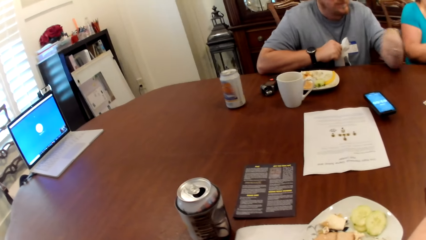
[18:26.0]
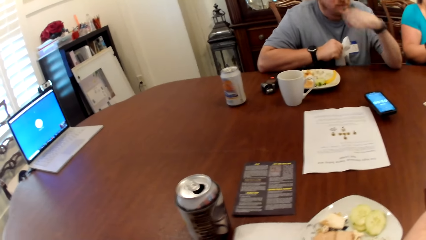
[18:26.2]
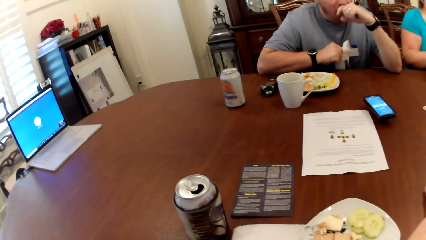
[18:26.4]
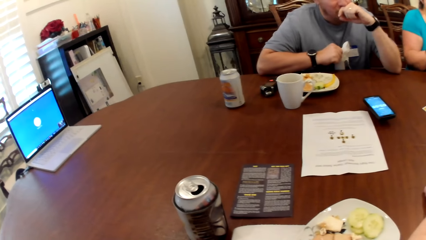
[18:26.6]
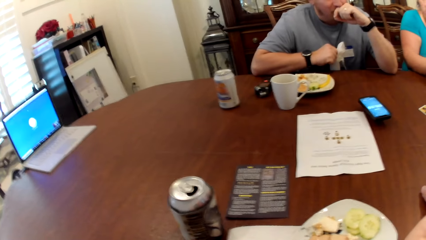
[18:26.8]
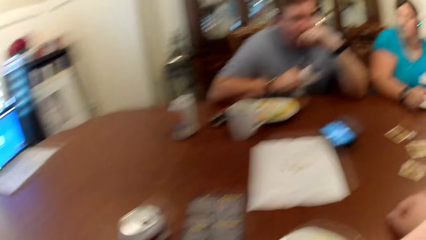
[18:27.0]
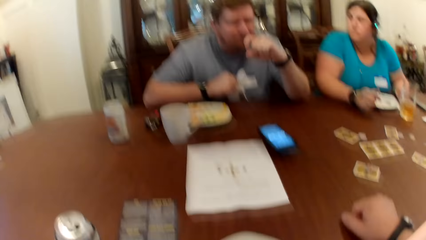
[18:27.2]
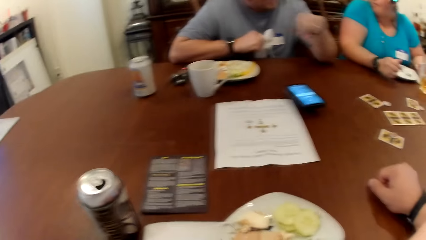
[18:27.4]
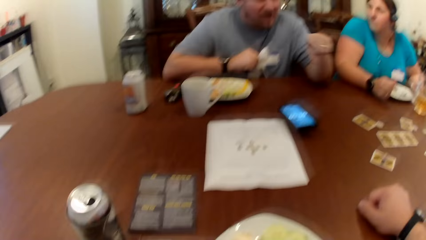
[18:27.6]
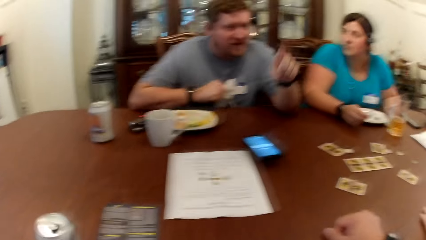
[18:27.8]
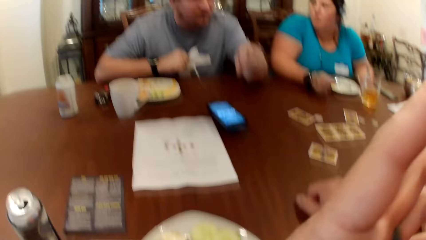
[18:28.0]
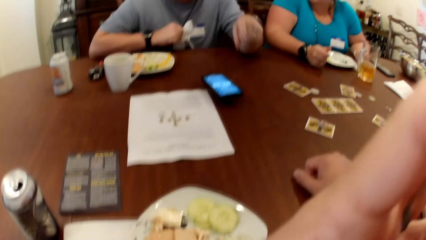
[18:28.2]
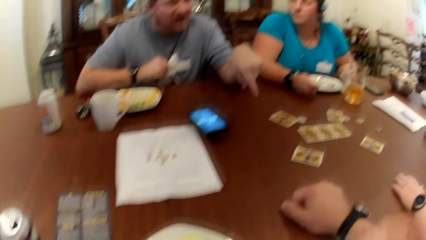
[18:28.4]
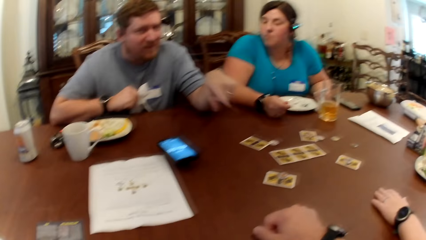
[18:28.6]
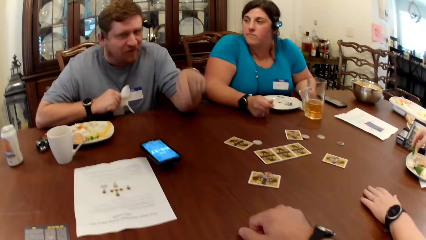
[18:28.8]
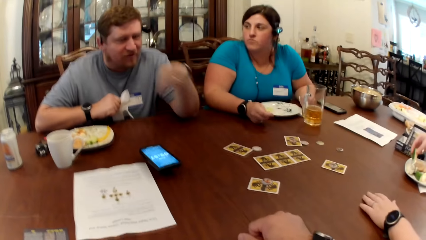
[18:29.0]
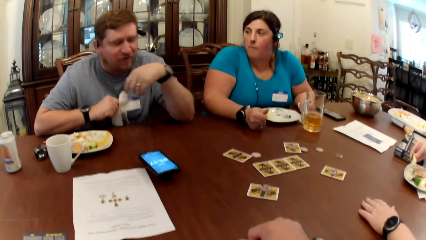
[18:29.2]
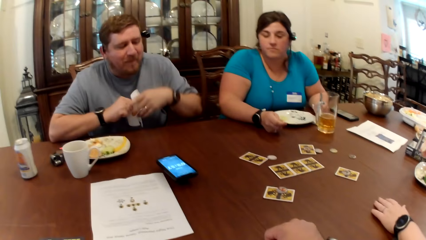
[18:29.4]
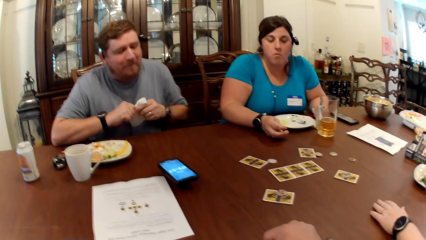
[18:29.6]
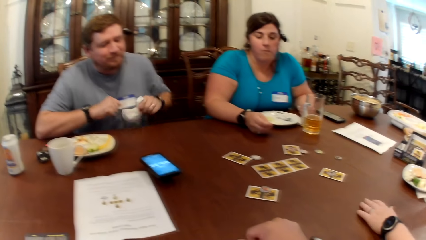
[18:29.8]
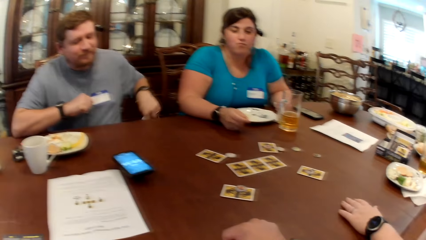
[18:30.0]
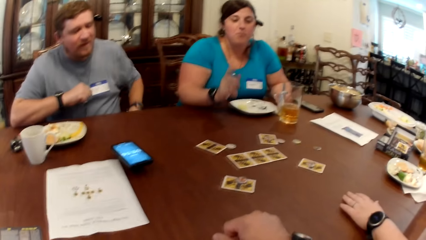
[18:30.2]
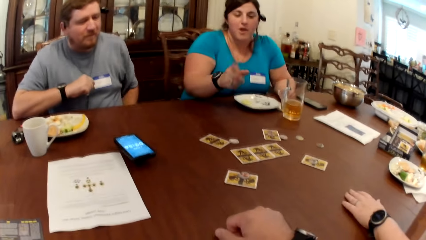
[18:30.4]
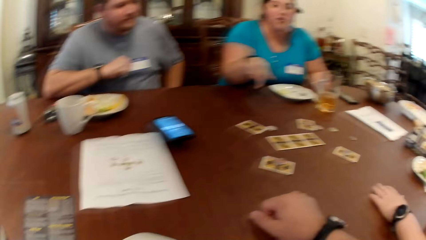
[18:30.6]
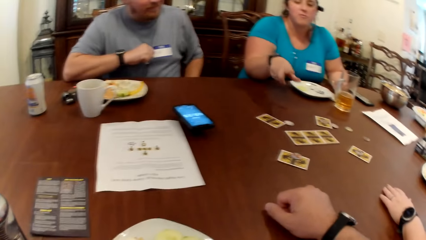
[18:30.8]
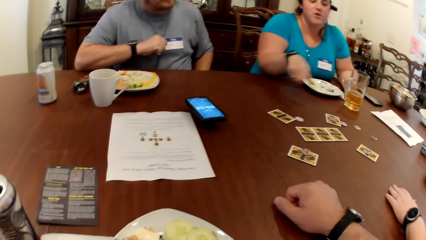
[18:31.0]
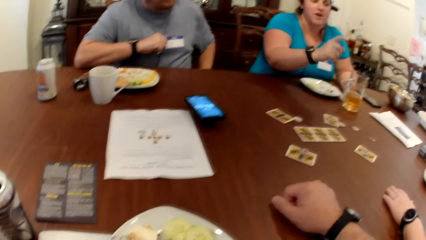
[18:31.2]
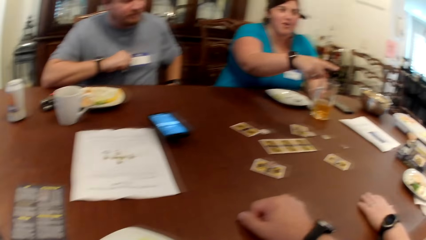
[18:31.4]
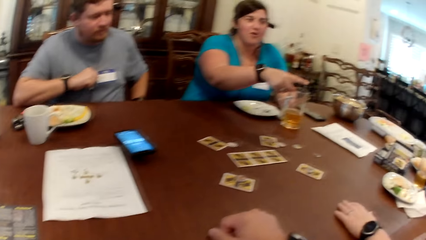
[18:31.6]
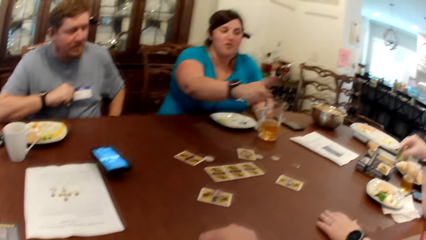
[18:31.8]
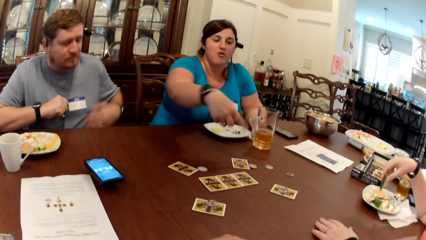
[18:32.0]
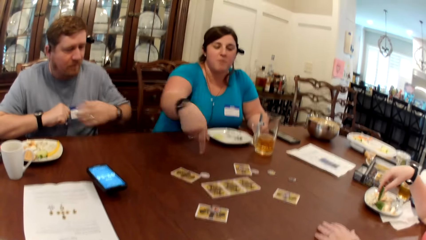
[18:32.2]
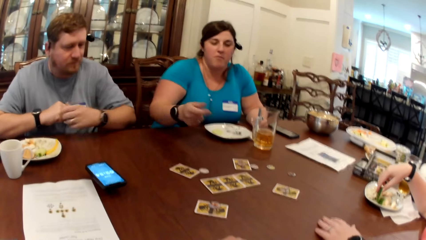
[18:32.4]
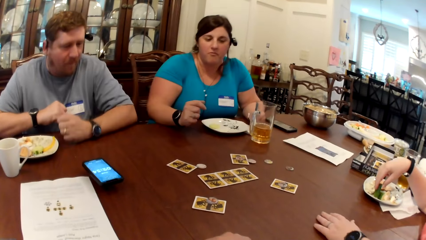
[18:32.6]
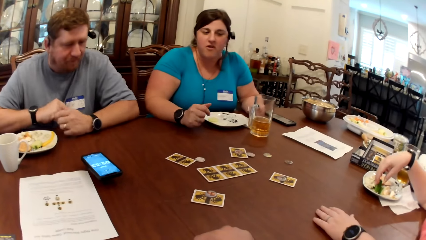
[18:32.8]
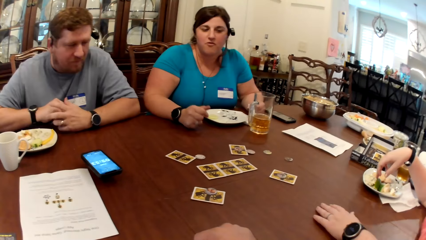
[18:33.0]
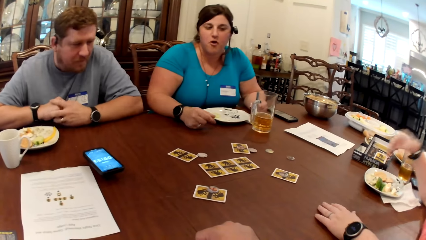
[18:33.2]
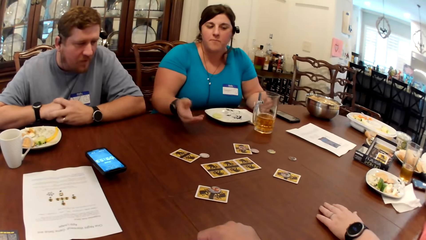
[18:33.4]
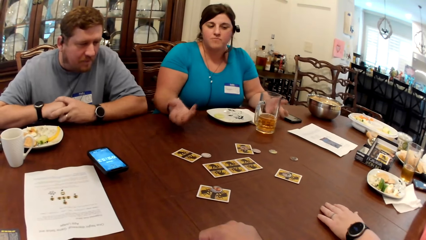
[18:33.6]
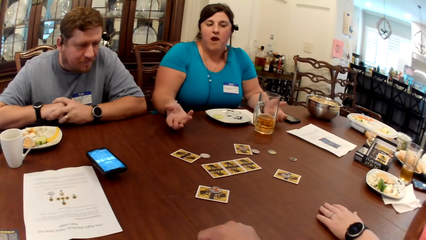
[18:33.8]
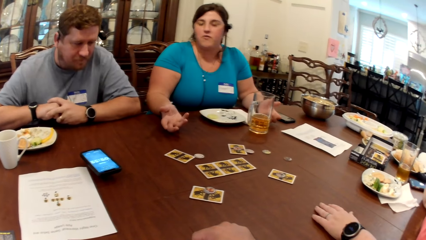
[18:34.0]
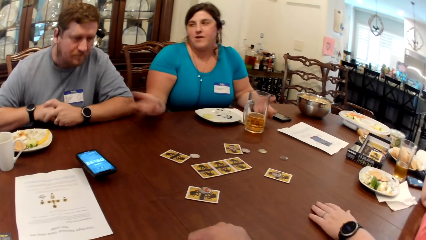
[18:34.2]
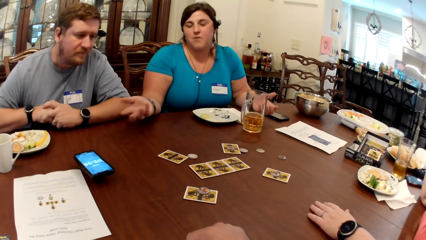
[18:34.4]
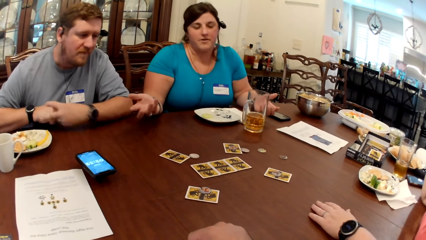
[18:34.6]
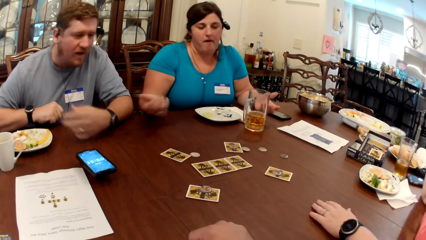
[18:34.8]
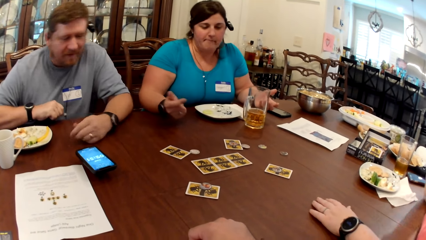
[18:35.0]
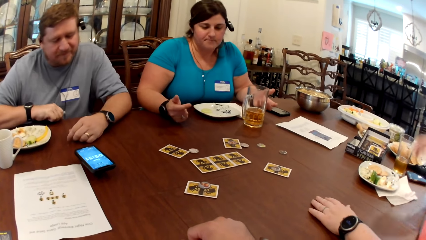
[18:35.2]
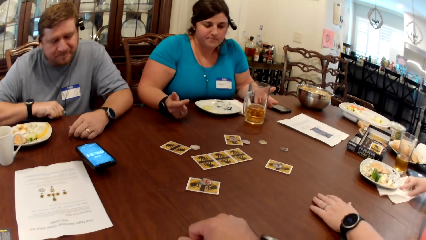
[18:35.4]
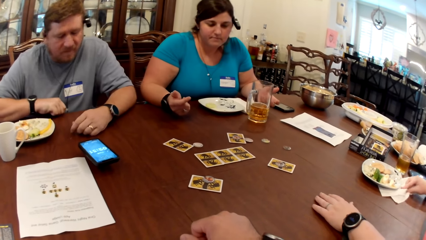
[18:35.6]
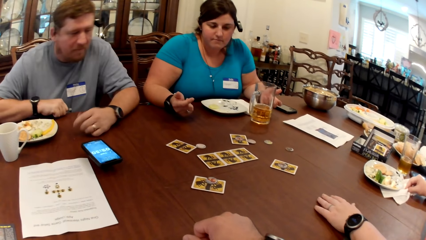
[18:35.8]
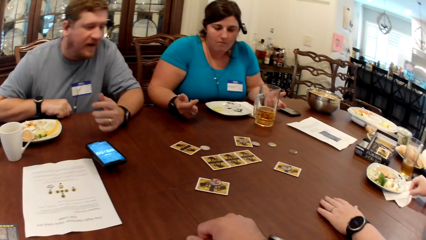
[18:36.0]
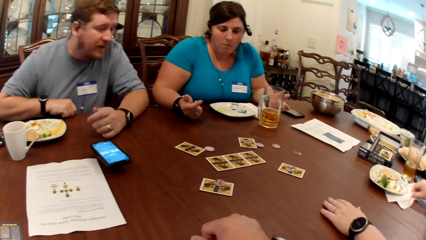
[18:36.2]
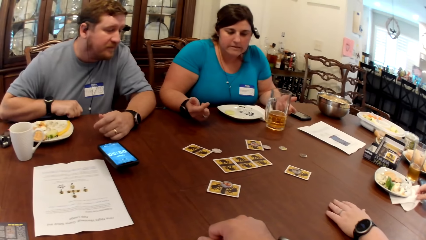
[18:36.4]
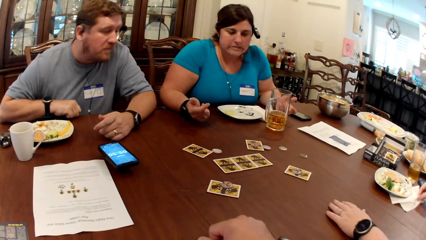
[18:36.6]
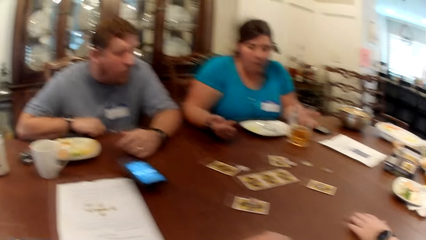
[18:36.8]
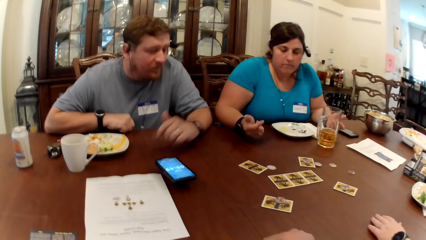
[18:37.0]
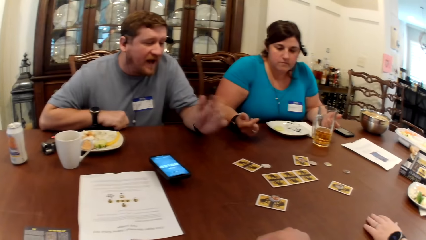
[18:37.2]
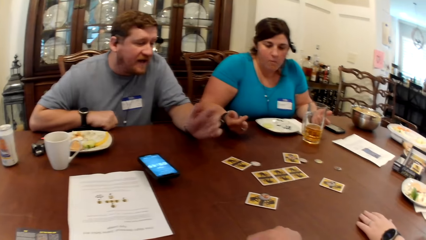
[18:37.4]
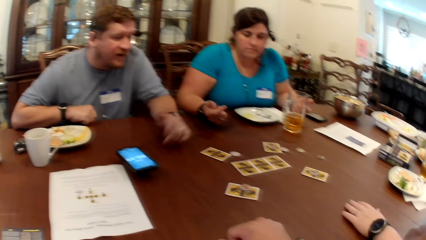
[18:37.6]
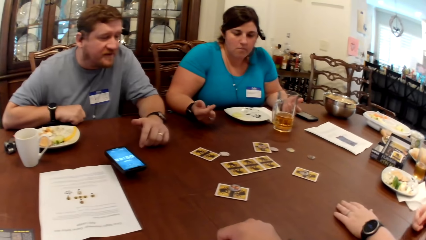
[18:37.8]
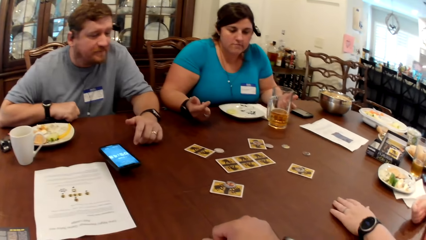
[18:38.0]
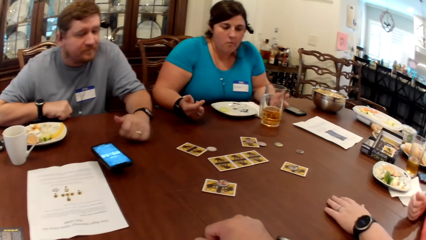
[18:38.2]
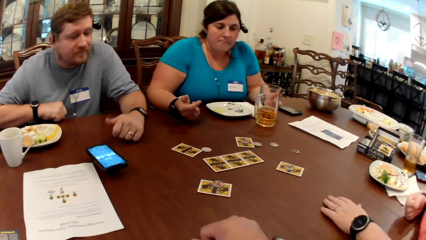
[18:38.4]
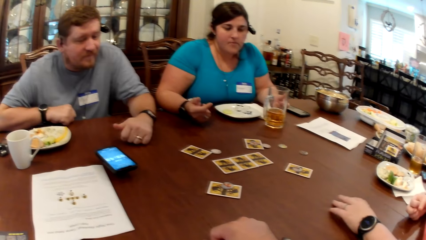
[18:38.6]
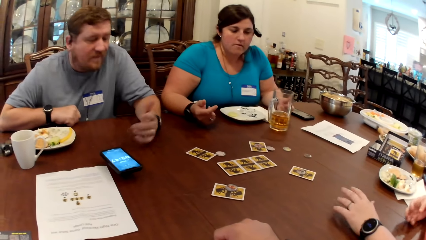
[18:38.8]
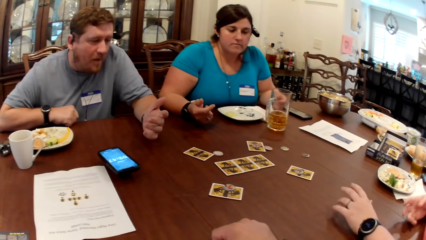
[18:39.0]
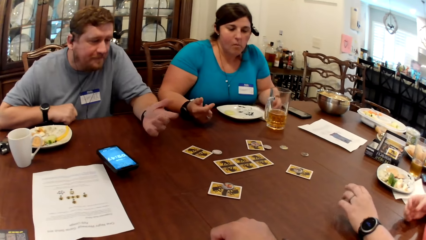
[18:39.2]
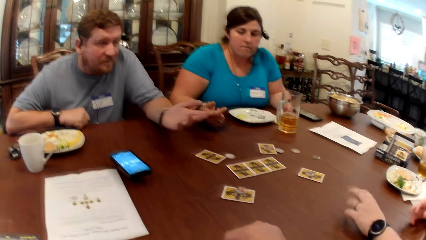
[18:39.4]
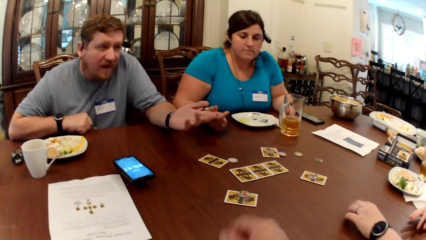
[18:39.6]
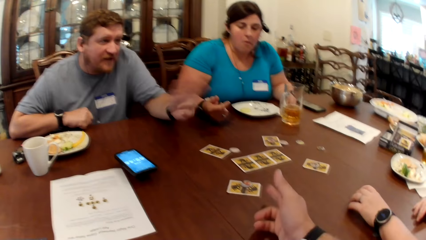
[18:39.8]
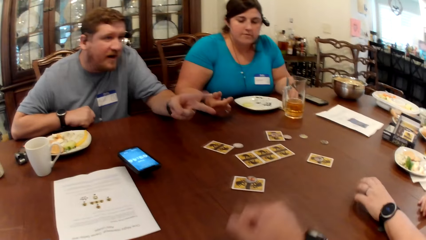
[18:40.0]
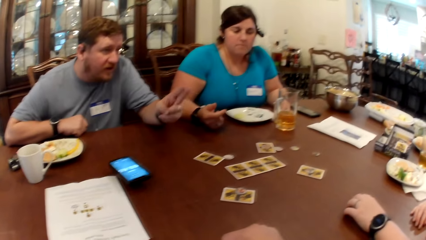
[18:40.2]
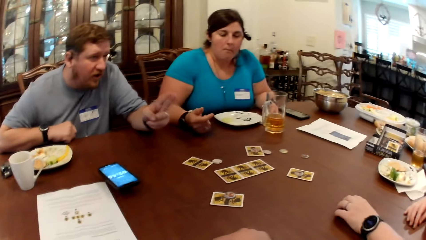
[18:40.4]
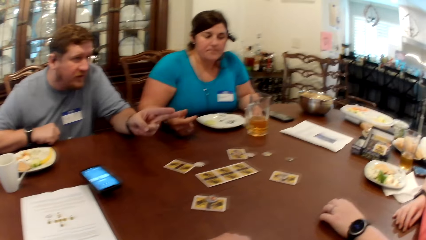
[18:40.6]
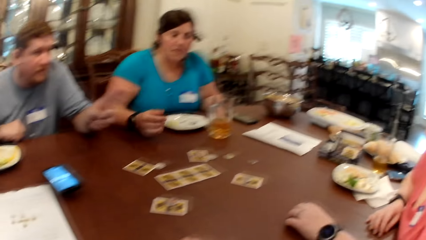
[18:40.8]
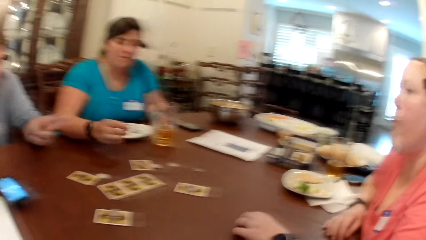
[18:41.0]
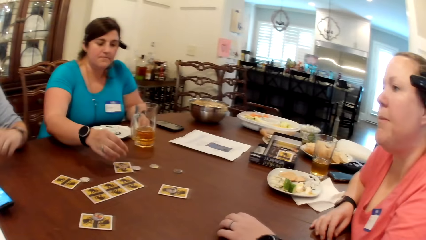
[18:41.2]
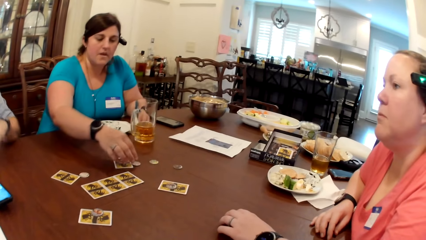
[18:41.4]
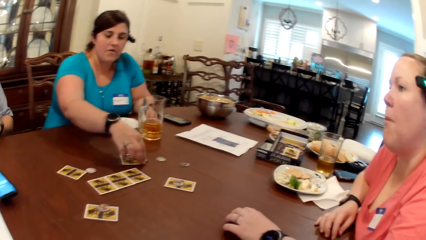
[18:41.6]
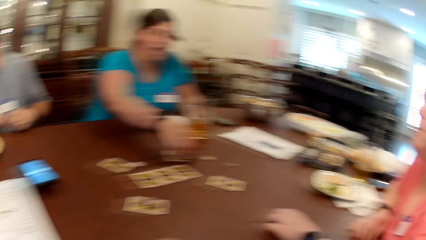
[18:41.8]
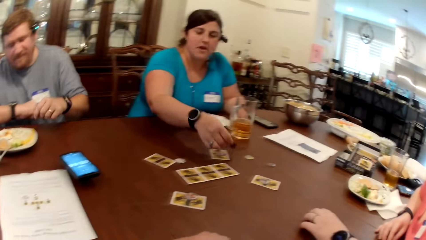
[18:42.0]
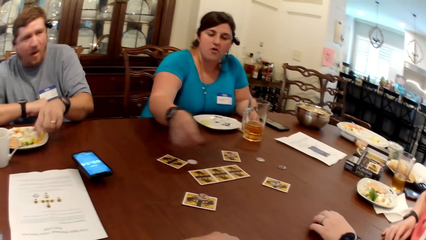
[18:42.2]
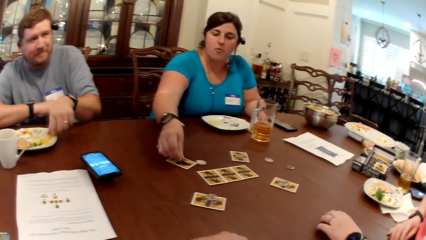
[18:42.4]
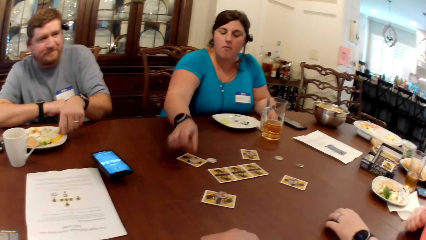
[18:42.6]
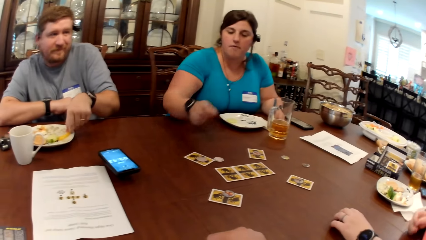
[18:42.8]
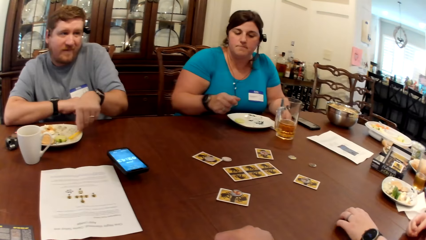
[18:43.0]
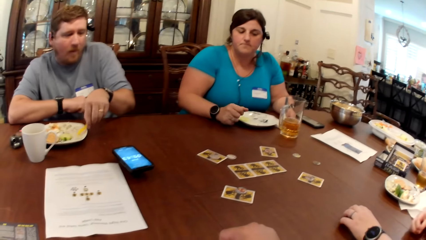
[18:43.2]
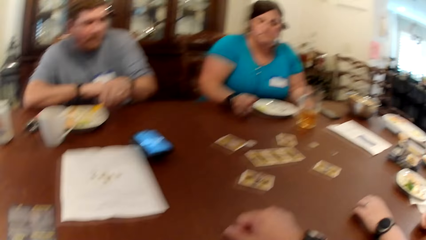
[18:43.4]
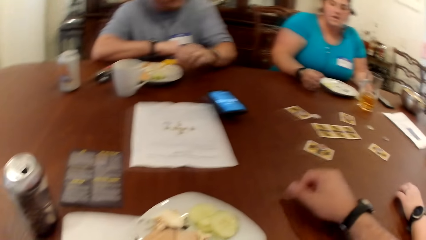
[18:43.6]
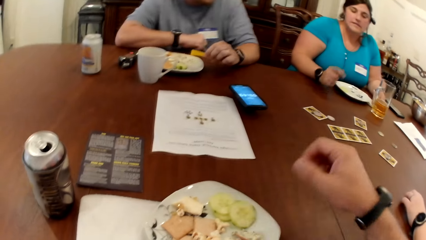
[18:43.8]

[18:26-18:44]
A man places his left hand on his lips. The camera wearer touches his face with his right hand. The man places the napkin on his lap using his left hand. A woman makes some gestures with her hands. Another woman cleans her right hand on a napkin on the table. The man gestures with his left hand. The other woman wriggles both hands on the table. The camera wearer gestures with his right hand. The first woman places a coin on a card with her right hand. The man picks a vegetable from his plate using his left hand.
